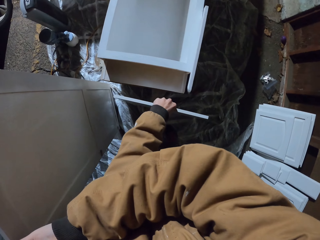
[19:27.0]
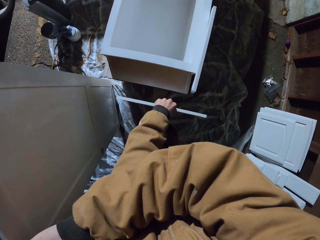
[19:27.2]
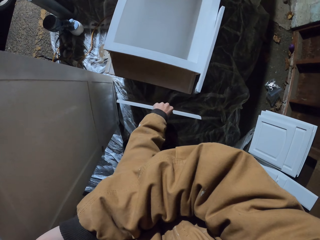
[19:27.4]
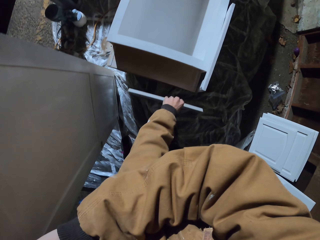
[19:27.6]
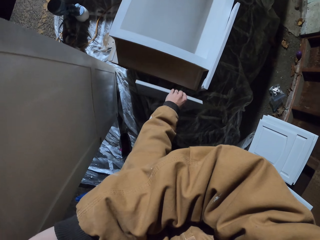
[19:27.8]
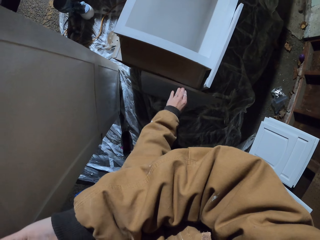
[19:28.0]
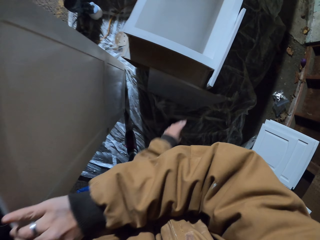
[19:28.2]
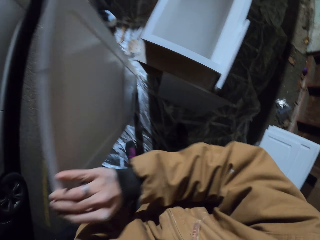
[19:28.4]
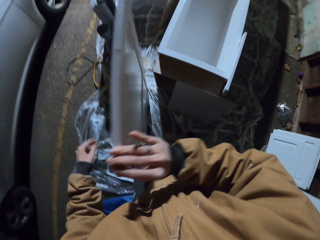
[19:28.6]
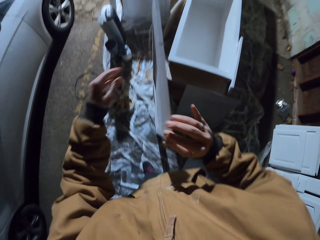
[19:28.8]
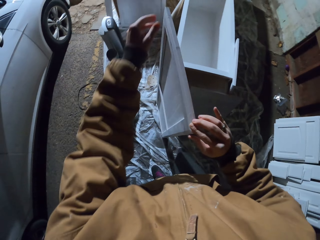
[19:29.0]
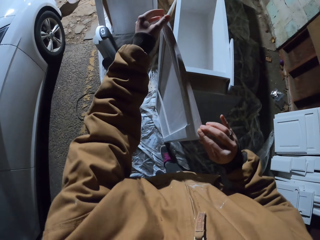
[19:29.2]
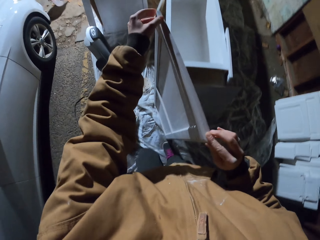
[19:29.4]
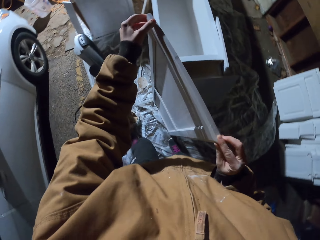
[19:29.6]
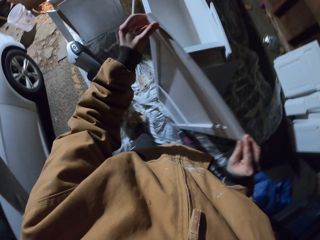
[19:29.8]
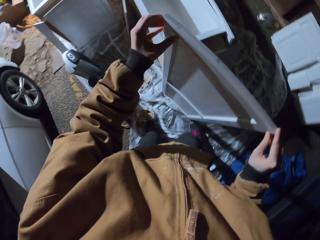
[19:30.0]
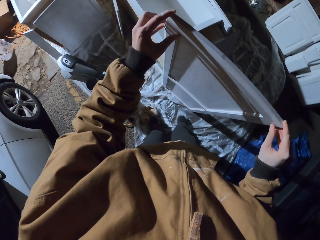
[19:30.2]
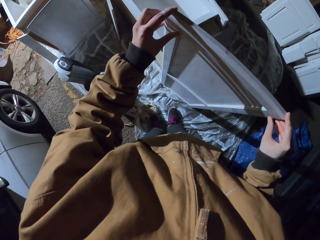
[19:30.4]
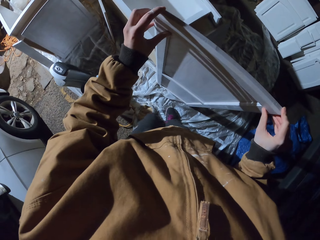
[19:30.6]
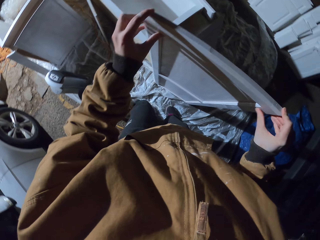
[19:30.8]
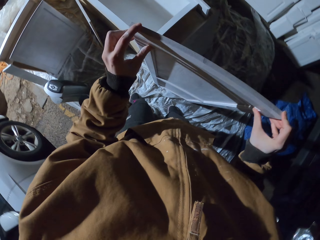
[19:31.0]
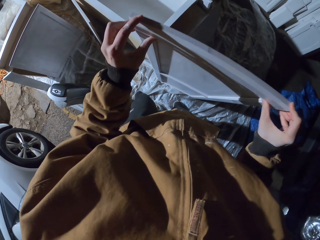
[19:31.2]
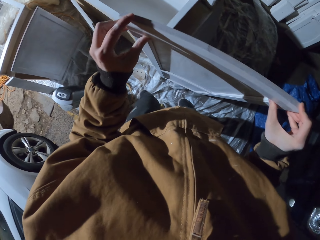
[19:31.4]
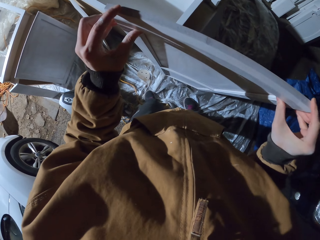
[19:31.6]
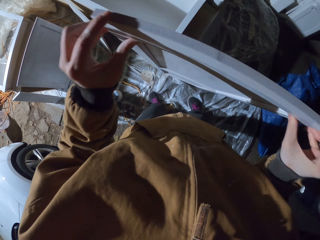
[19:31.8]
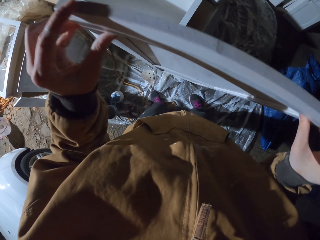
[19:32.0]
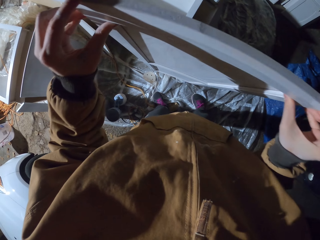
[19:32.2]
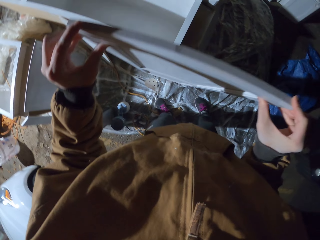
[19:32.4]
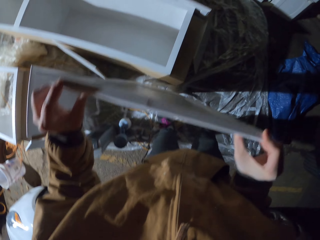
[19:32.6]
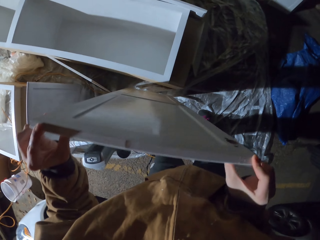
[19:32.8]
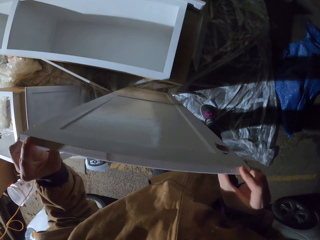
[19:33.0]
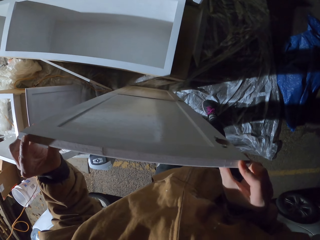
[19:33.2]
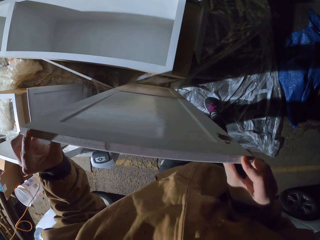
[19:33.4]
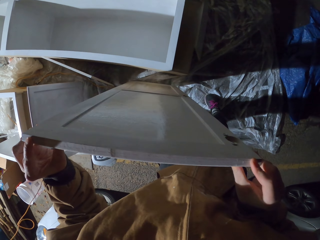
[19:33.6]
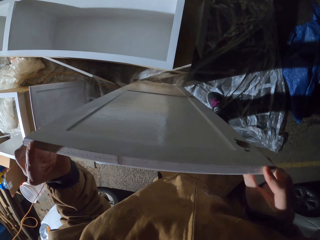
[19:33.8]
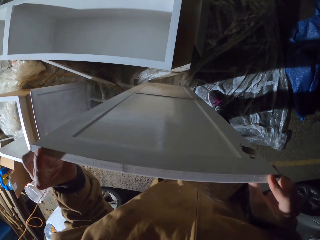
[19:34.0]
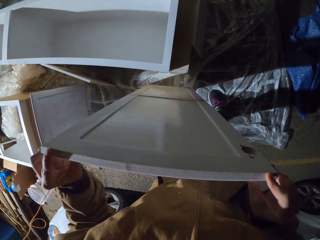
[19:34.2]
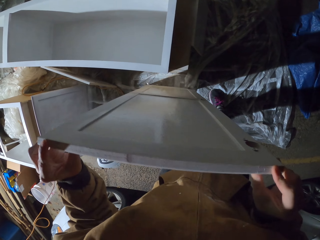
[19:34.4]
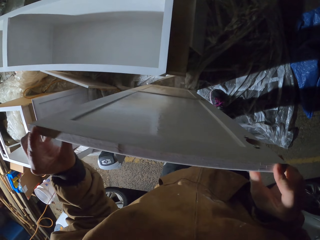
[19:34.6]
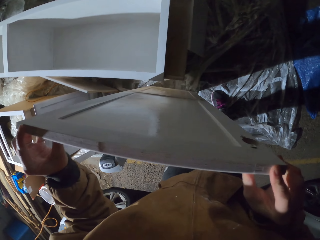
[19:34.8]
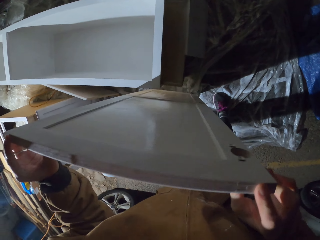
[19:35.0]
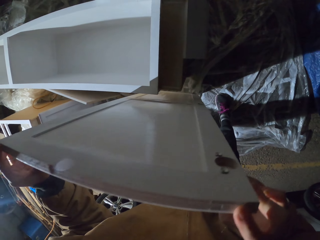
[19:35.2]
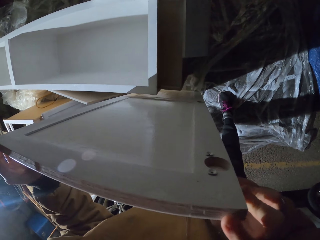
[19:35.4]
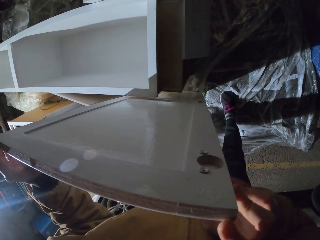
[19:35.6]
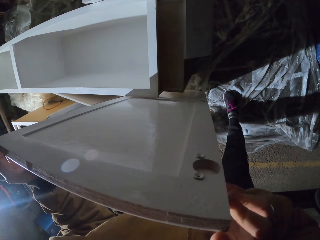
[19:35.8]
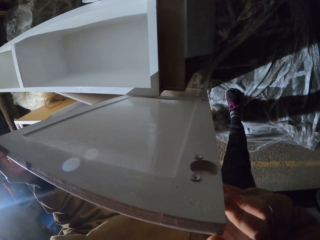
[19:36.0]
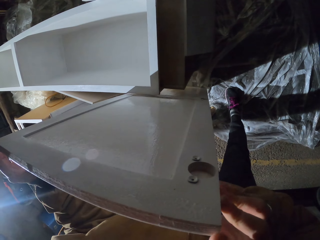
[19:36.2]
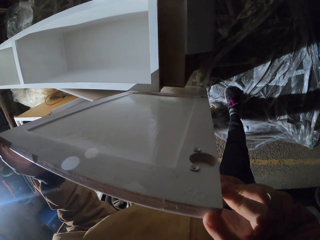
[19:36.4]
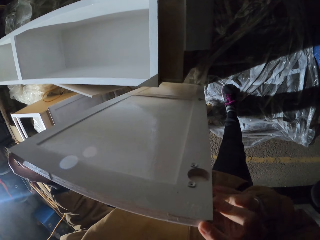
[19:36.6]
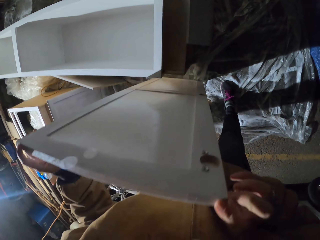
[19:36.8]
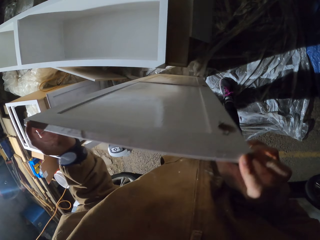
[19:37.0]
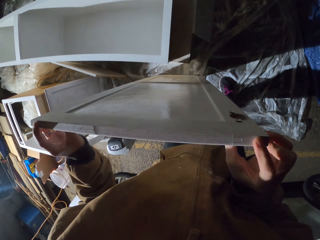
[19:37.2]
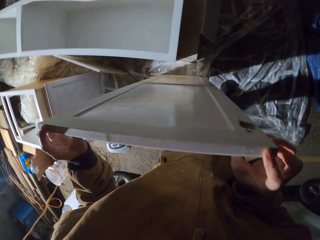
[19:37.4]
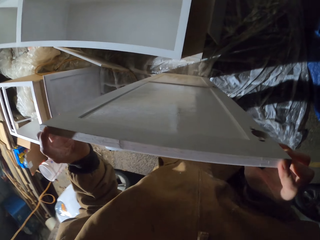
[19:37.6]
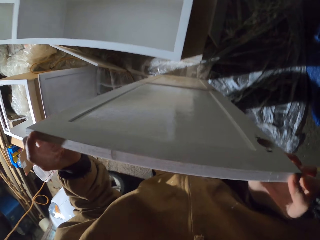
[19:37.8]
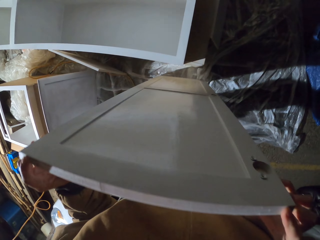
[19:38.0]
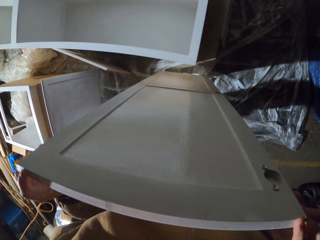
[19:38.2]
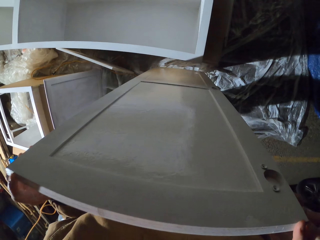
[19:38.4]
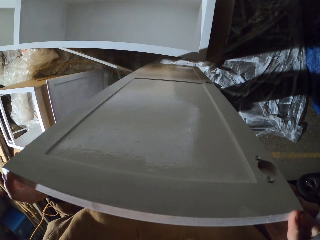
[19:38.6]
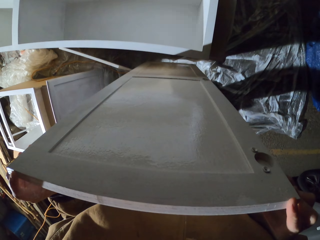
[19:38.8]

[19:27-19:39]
The camera wearer puts the small cabinet door down. They move the cabinet door.

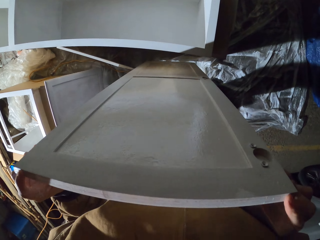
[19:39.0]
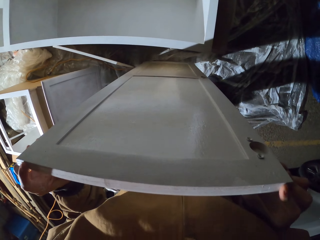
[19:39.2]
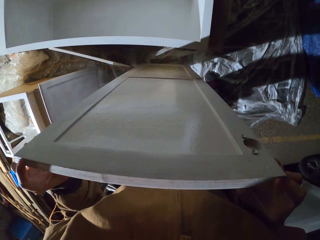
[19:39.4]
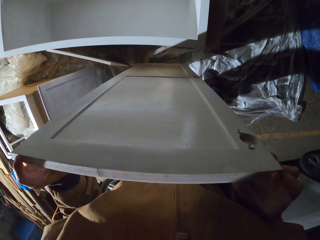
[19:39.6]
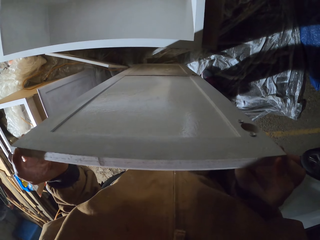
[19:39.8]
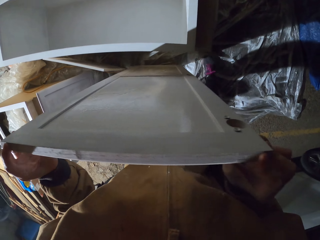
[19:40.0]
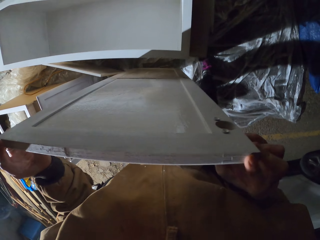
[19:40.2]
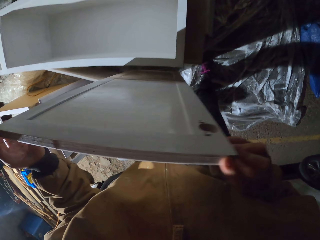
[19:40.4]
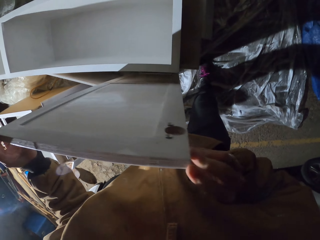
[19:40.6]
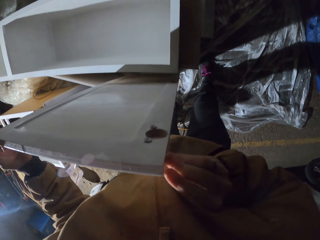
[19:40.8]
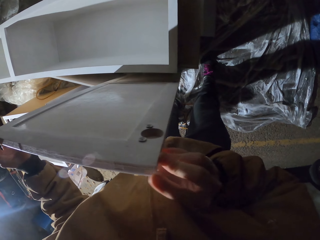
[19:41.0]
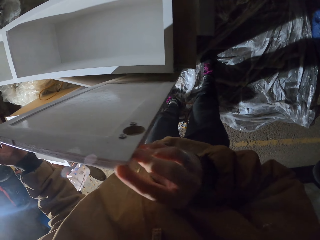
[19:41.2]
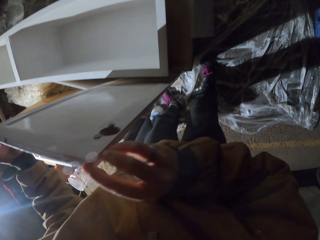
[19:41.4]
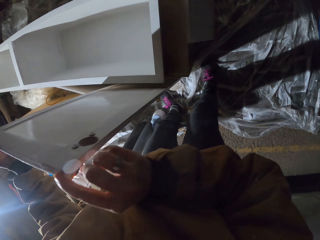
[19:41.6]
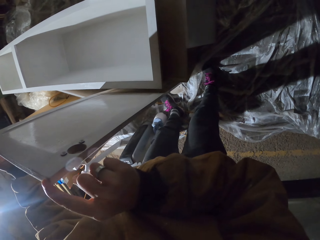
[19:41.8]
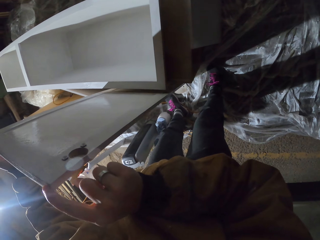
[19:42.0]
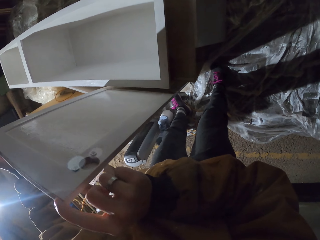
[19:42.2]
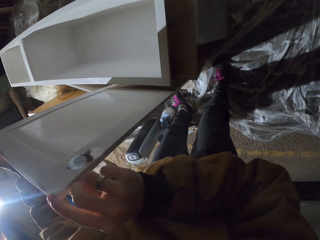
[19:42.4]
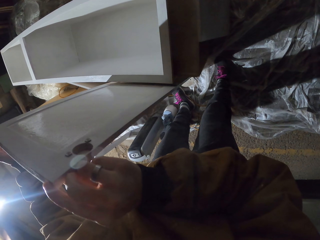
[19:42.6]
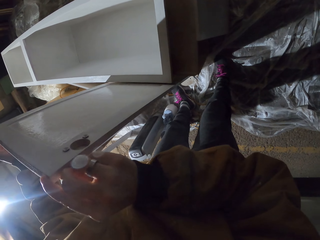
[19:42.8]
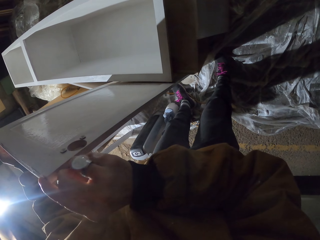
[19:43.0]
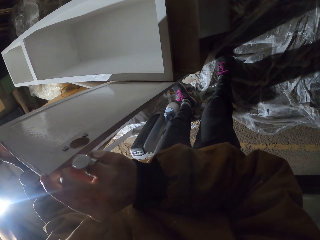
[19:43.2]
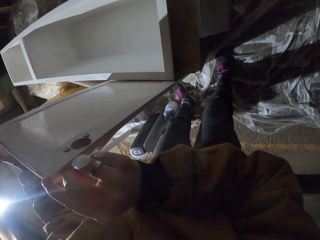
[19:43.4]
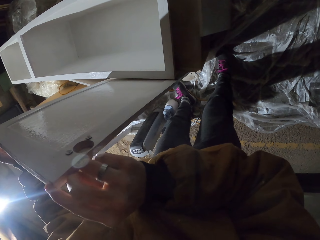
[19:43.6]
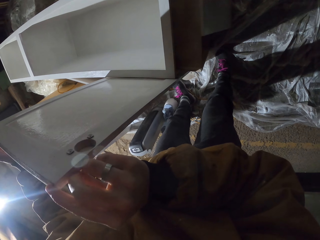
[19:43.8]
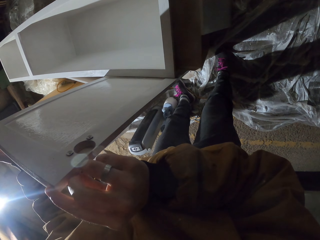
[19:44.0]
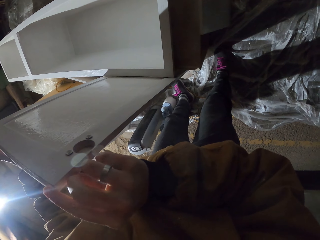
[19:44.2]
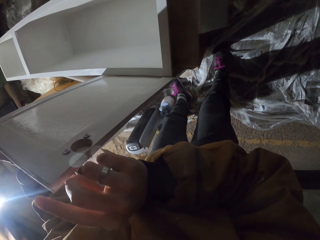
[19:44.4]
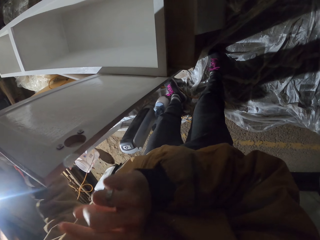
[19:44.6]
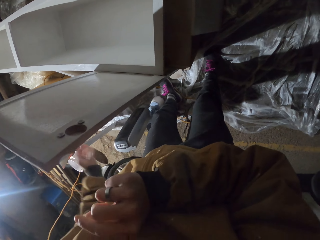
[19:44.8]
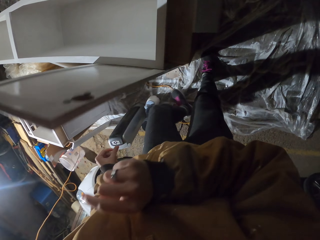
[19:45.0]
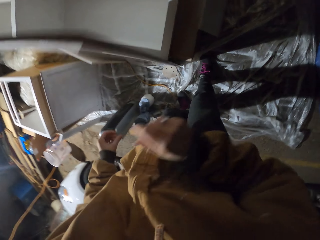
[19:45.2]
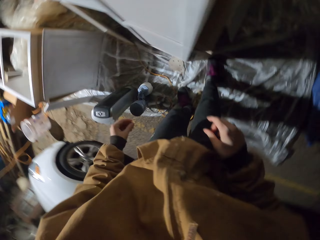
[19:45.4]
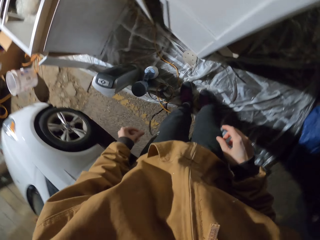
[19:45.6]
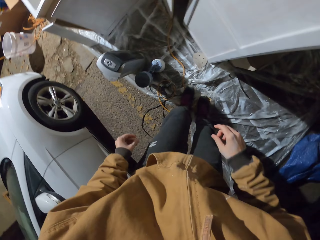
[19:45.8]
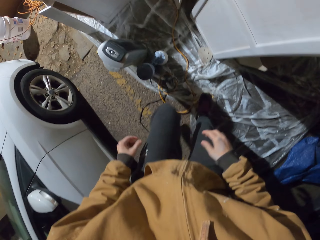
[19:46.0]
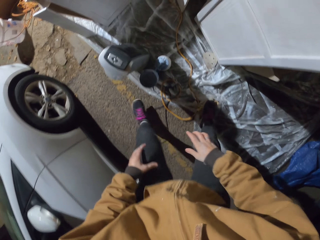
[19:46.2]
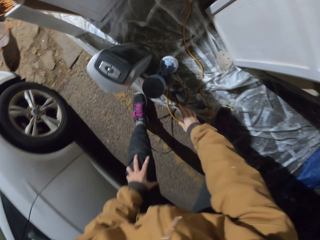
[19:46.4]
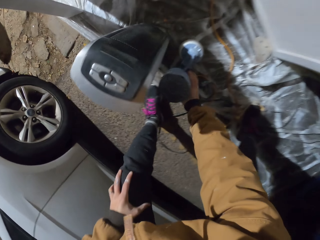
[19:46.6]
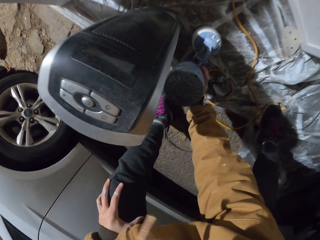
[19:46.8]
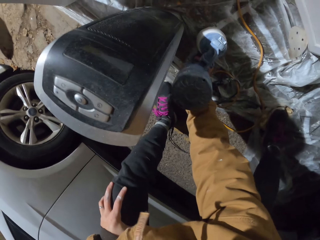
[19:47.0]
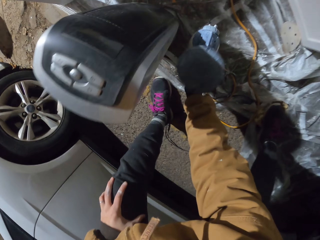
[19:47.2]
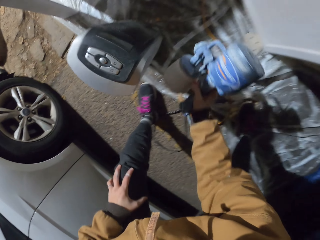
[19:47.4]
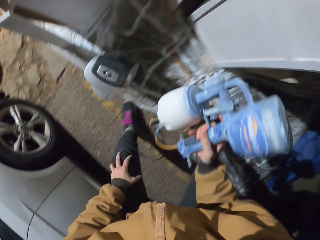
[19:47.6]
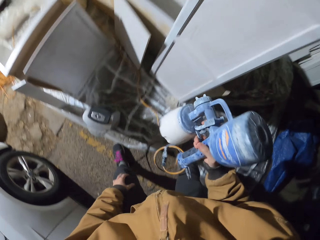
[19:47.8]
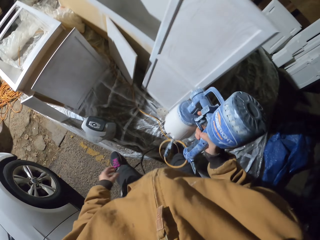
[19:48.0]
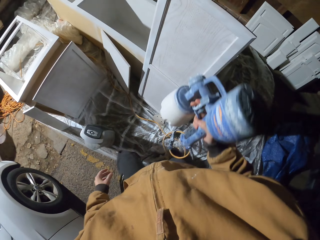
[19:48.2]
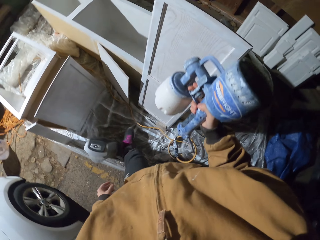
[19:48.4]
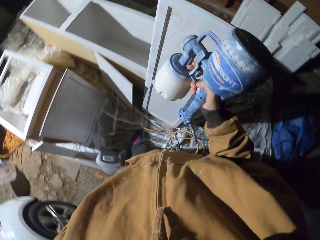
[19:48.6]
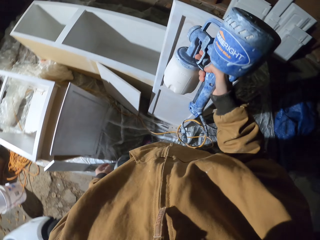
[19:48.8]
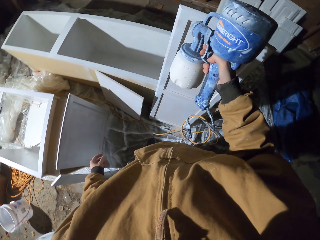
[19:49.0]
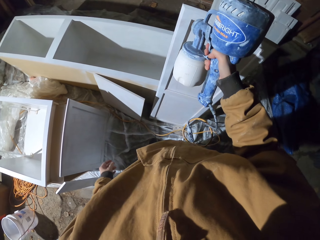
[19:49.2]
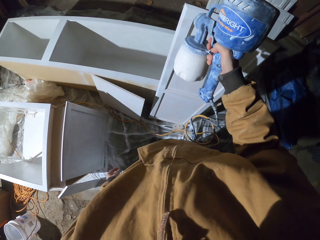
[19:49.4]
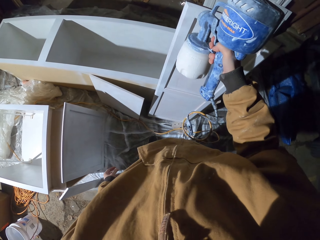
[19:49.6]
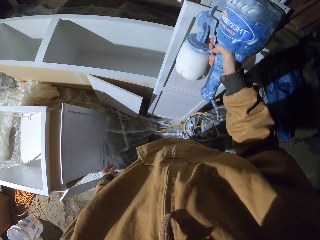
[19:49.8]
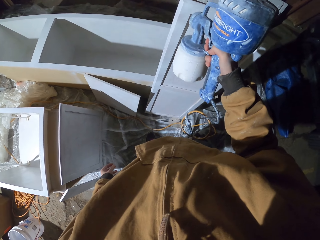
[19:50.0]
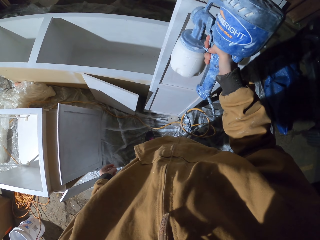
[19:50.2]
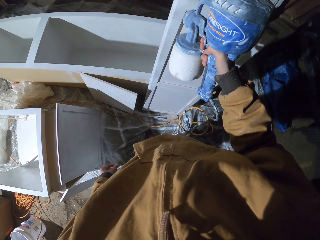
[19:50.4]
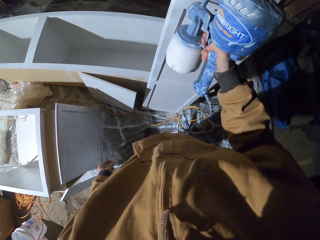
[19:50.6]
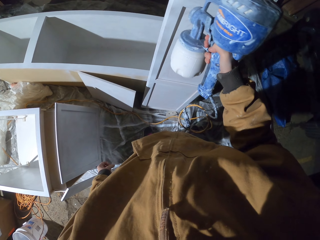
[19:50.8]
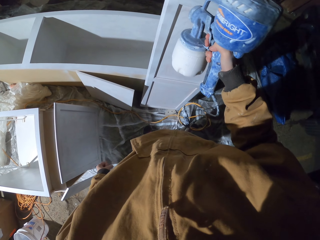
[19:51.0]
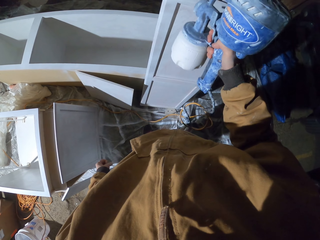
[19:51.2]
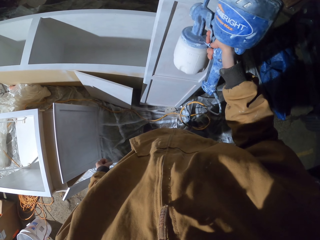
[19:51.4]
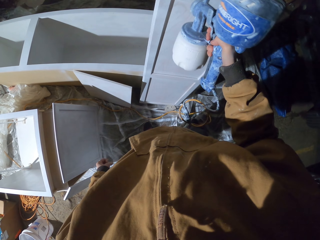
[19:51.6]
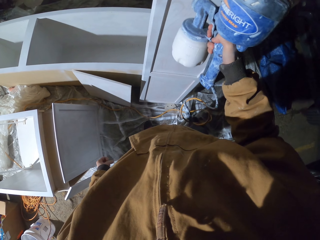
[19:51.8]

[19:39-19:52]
The camera wearer picks up a paint sprayer. He sprays a board. He points the paint sprayer at a cabinet door. He moves his hand with the paint sprayer.
